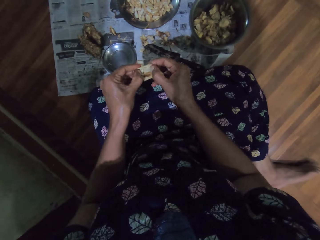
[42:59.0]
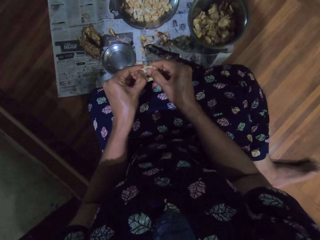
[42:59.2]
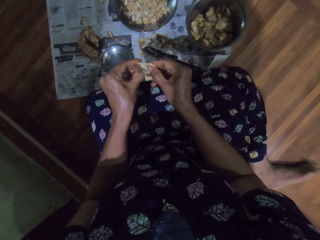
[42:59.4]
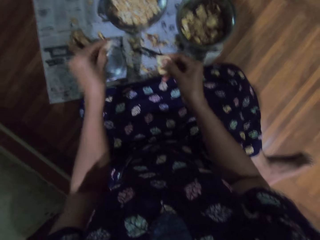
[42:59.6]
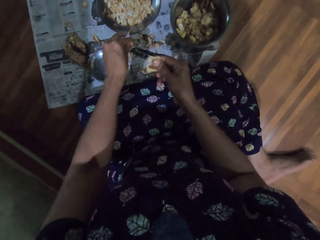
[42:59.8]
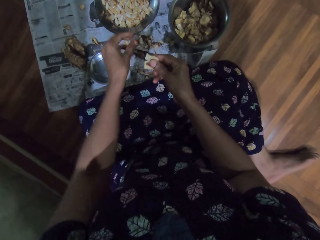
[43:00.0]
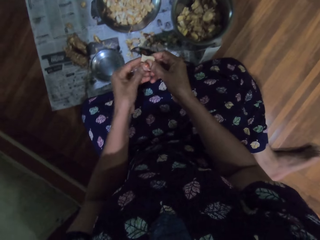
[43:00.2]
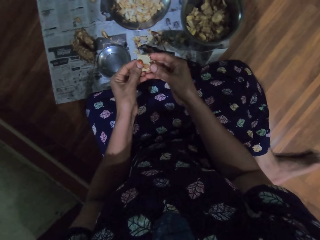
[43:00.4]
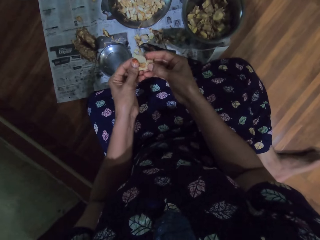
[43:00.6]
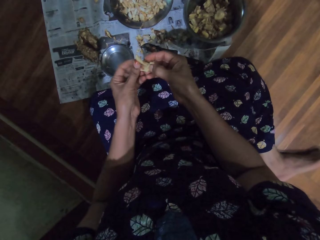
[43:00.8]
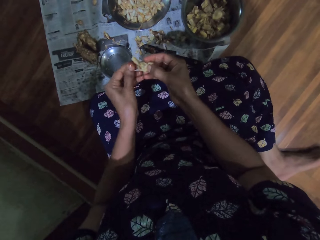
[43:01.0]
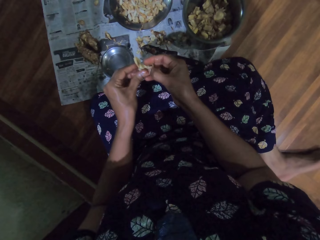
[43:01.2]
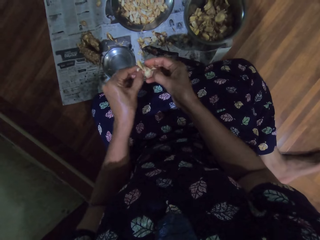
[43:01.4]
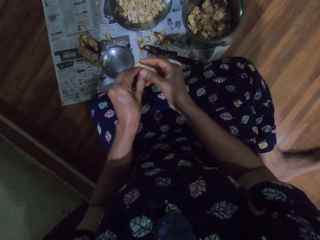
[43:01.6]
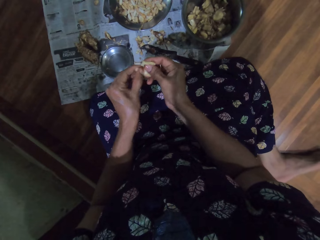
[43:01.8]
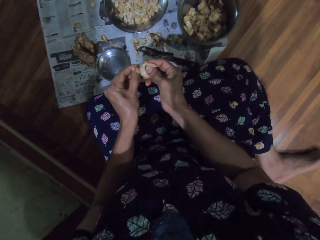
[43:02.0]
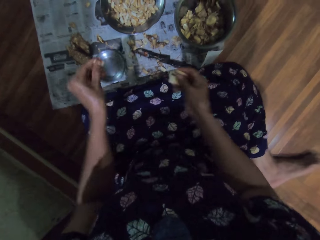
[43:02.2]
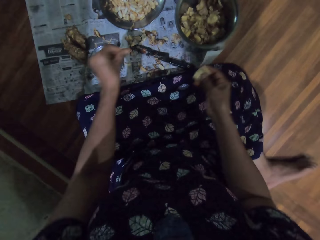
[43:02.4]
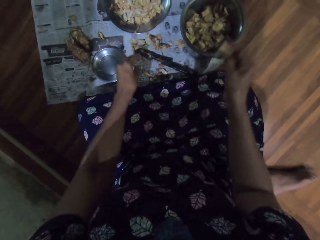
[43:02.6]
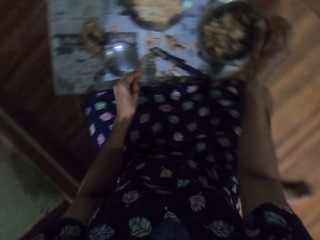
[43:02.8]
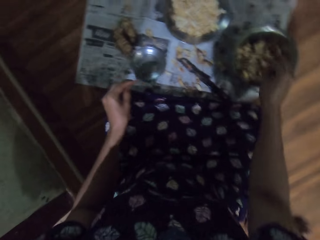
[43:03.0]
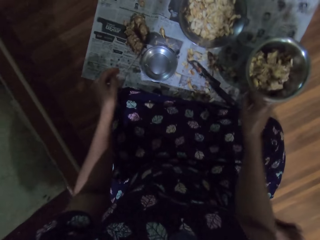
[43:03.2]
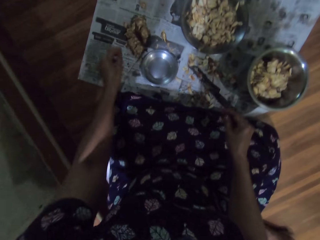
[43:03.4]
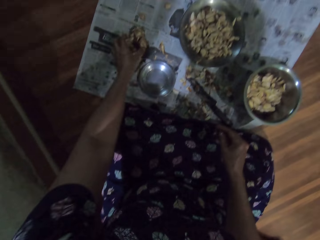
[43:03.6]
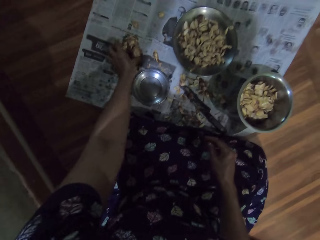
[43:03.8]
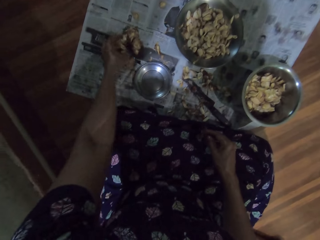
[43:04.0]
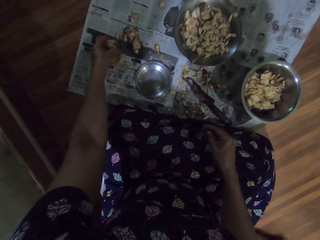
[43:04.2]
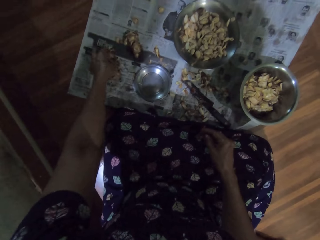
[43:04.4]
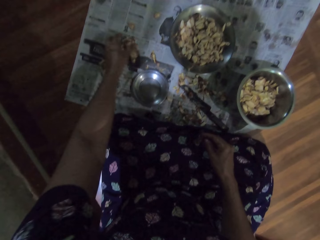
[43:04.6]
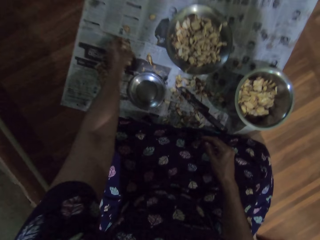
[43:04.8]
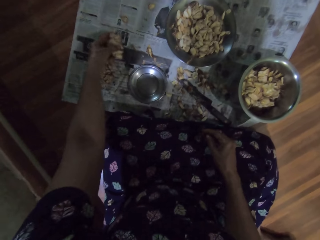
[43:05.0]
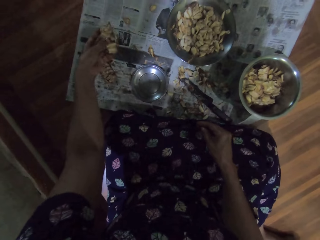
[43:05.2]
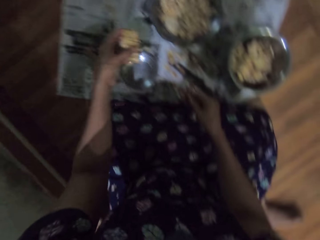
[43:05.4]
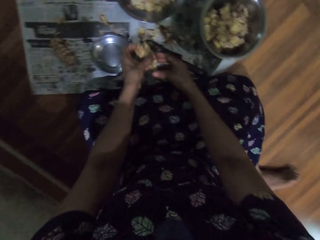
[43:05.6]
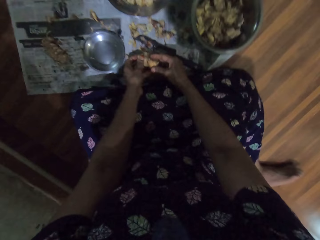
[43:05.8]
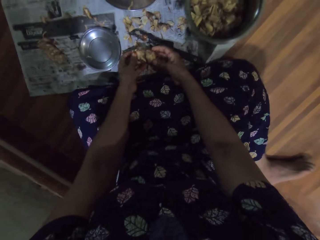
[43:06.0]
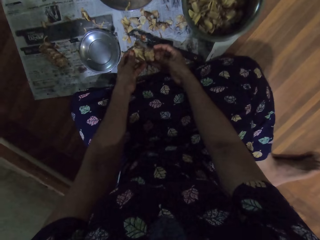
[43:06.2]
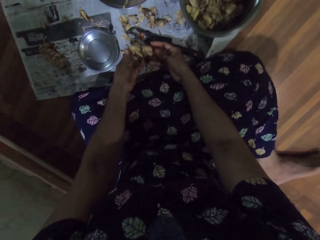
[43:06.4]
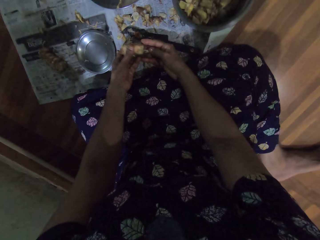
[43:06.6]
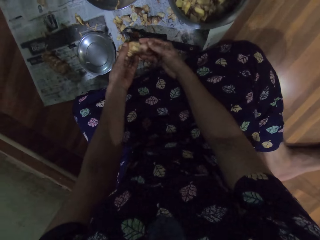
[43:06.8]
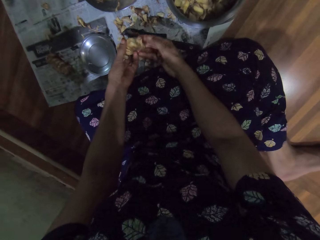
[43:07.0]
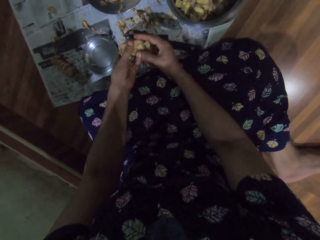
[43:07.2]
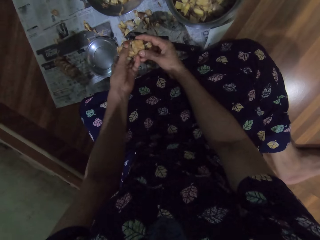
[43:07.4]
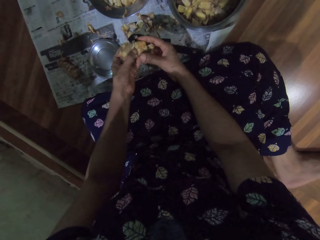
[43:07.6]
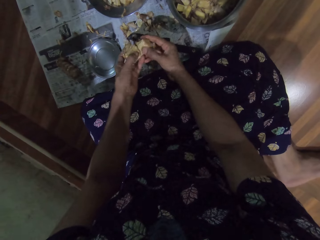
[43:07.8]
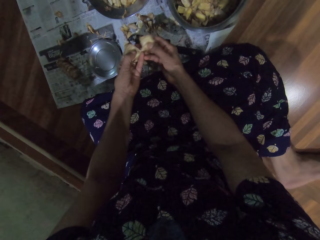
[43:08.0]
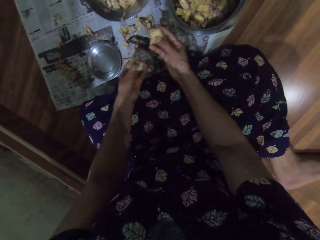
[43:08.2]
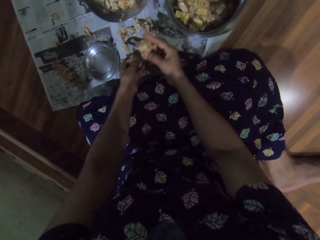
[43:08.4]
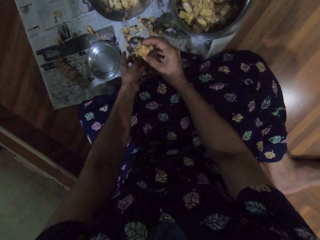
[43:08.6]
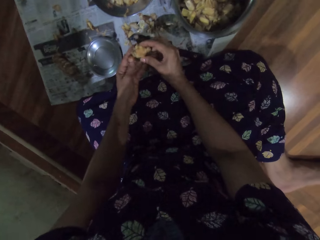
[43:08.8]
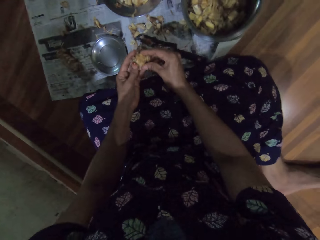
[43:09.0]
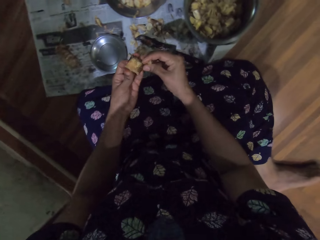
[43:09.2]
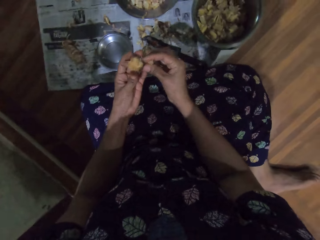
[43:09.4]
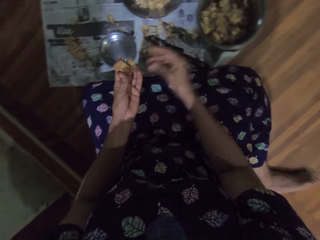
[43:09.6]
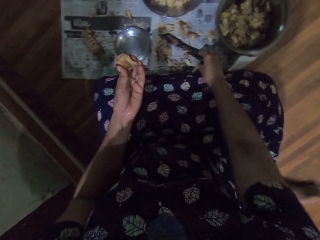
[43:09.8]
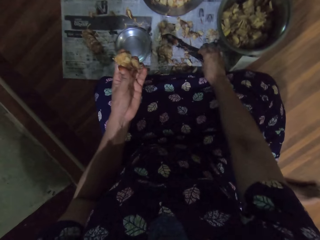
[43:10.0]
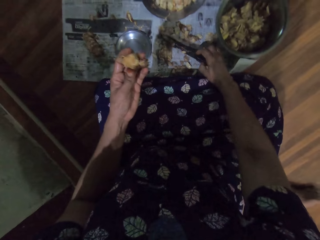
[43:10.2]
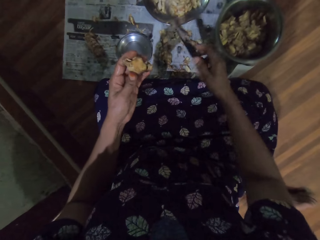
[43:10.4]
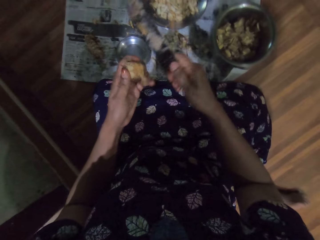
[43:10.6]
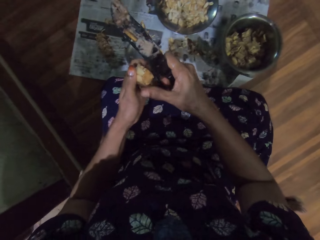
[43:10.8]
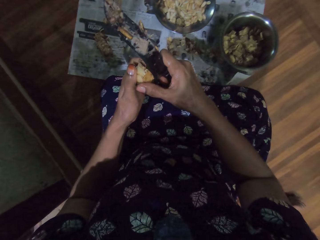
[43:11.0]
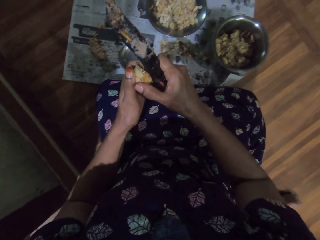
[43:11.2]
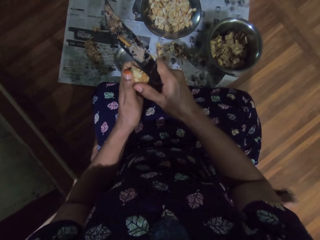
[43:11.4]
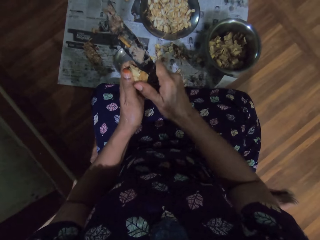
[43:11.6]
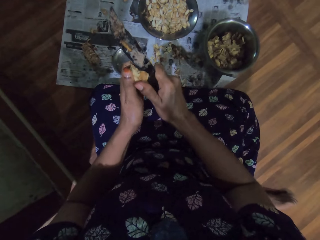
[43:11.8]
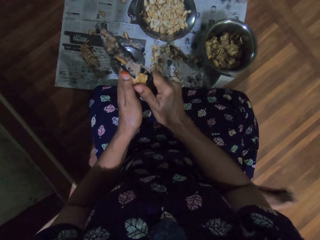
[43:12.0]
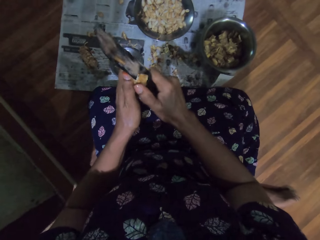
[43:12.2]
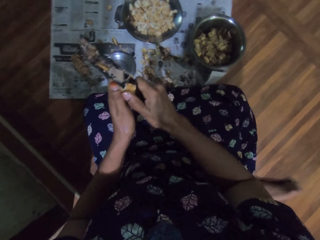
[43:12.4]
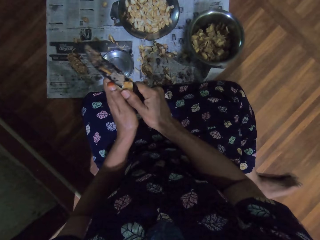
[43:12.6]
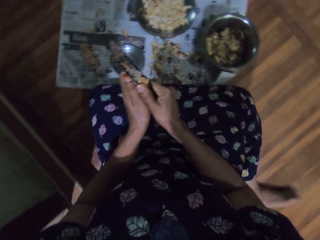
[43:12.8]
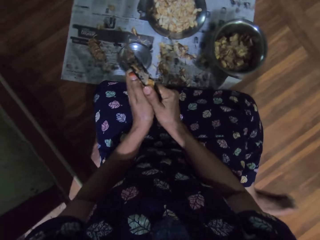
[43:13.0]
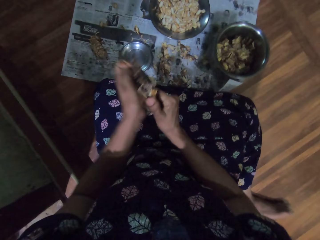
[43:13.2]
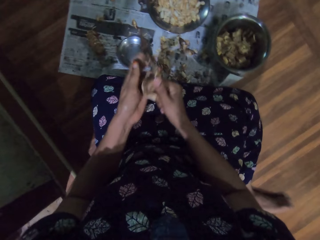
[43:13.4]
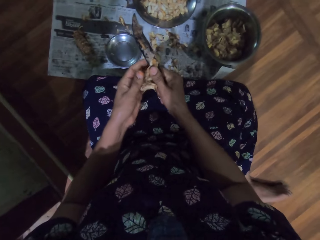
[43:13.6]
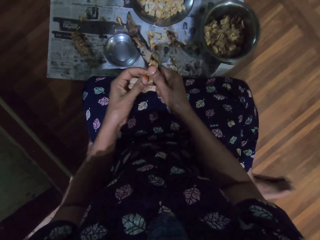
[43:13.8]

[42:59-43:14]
The camera wearer drops the shaft of the fruit pod in her left hand on the ground. She peels the fruit pod with her hands. She drops the shaft of the fruit pod in her left hand on the ground. She drops the fruit pod in her right hand into the bowl on the ground. She picks a fruit pod from the ground with her left hand. She drops the fruit pod in her left hand on the ground. She picks a fruit pod from the ground with her left hand. She holds the fruit pod in her hands. She tears something with both hands. She cuts the fruit pod with her hands. She drops the fruit pod in her left hand on the ground. She passes the fruit pod from her right hand to her left hand. She peels something with both hands. She picks the knife from the ground with her right hand. She splits the fruit pod in her left hand with the knife in her right hand.

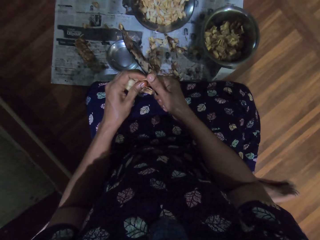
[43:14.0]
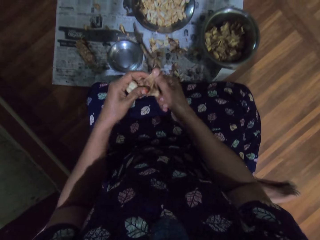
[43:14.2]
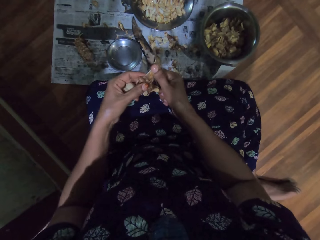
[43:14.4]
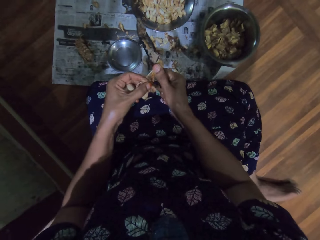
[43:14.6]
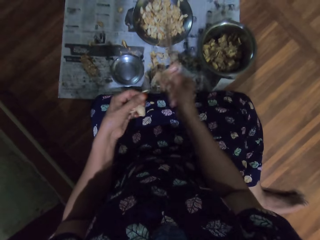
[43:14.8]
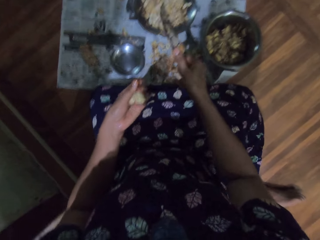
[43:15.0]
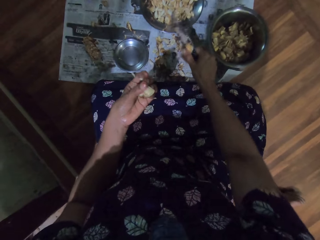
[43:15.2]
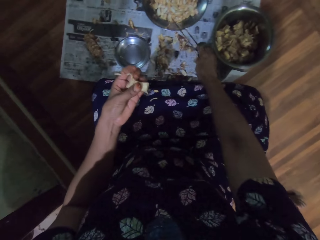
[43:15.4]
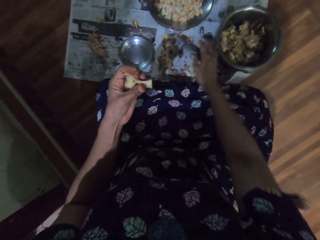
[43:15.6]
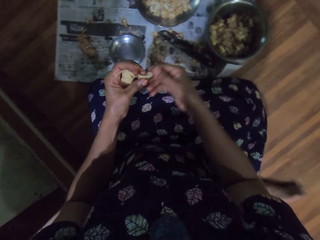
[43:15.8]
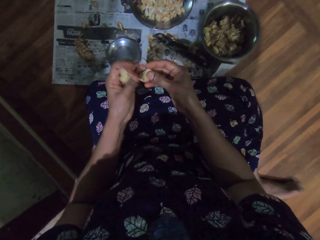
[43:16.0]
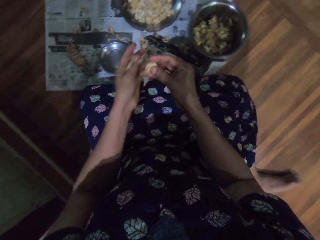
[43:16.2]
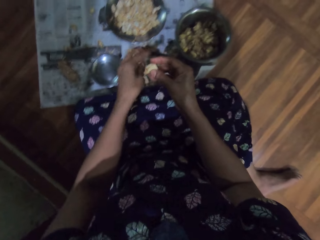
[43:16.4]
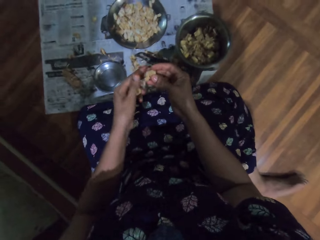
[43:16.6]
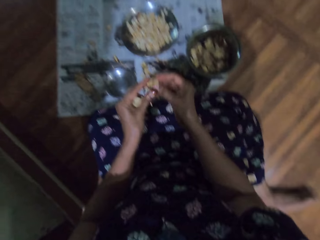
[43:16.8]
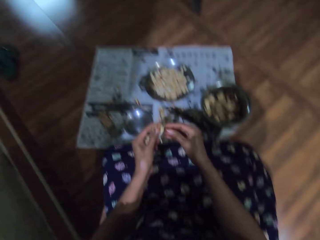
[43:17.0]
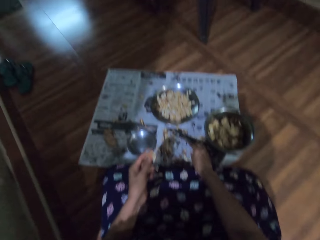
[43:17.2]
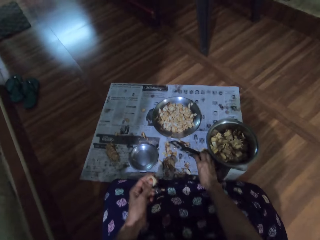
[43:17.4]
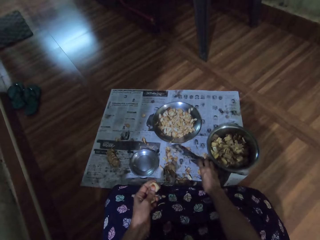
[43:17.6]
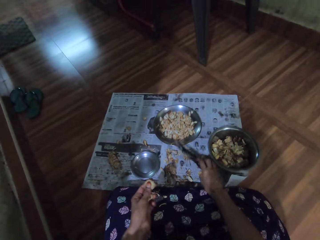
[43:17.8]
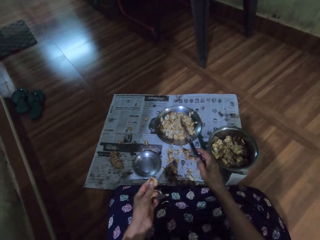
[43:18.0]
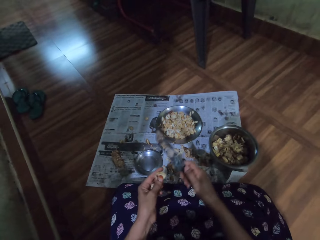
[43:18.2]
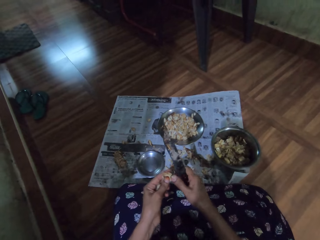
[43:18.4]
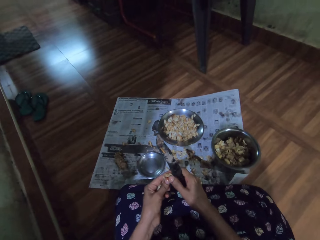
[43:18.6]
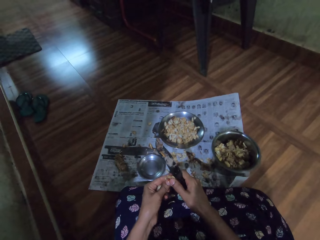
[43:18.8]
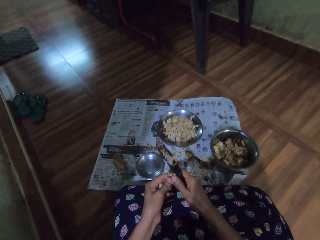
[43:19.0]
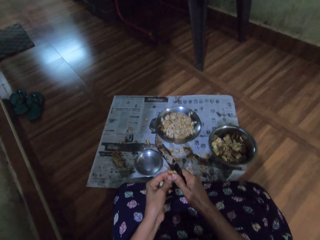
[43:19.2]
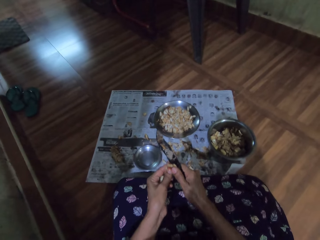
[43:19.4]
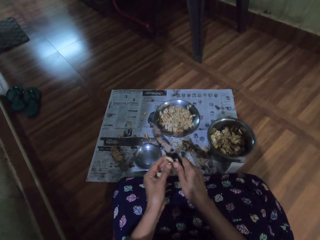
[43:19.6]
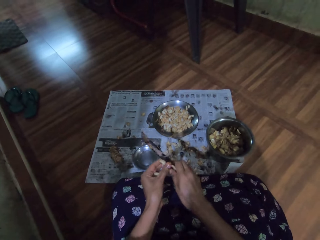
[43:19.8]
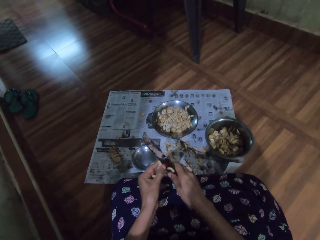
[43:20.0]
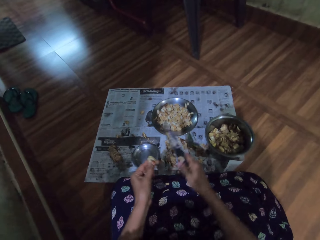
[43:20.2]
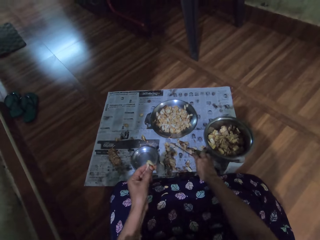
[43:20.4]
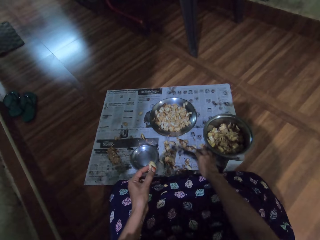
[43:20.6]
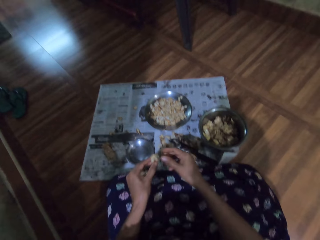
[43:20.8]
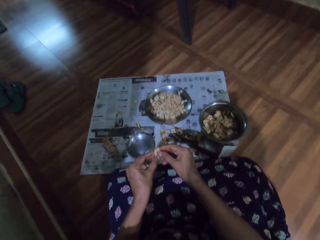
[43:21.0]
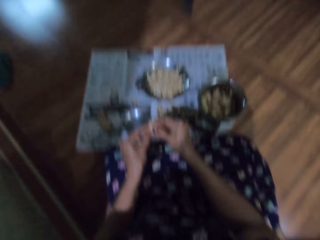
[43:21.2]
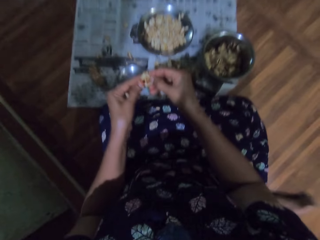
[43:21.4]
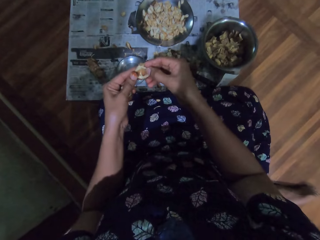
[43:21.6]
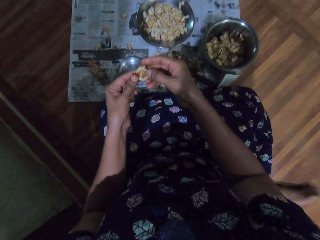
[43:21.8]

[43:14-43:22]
The camera wearer drops the shaft of the fruit pod on the ground with the knife in her right hand. She drops the knife on the magazine. She passes the fruit pod from her left hand to her right hand. She drops something on the magazine. She passes the fruit pod from her right hand to her left hand. She picks the knife from the ground with her right hand. She splits the fruit pod in her left hand with the knife in her right hand. She drops the knife in her right hand on the ground.
